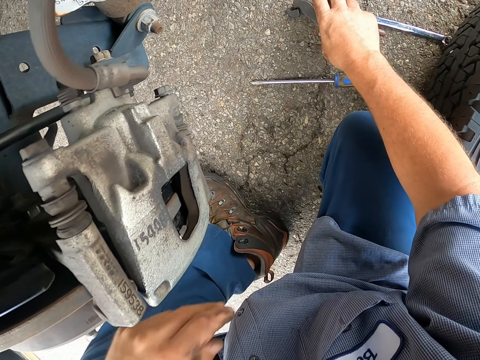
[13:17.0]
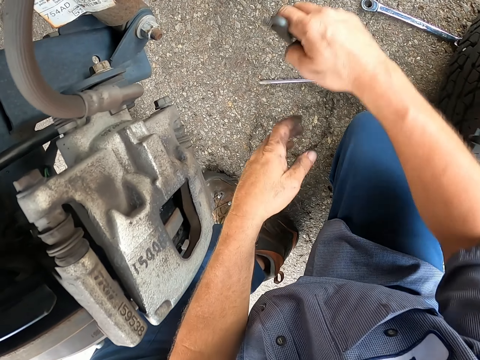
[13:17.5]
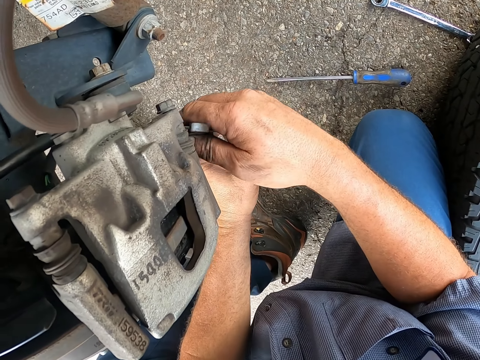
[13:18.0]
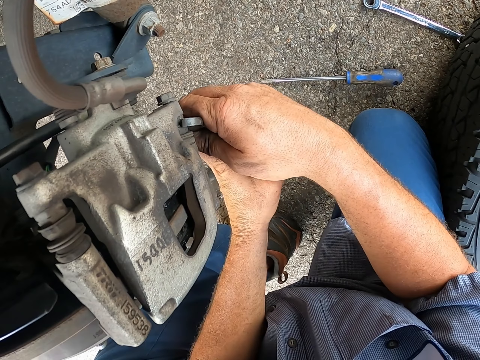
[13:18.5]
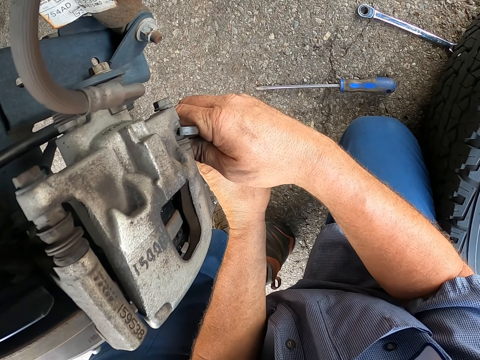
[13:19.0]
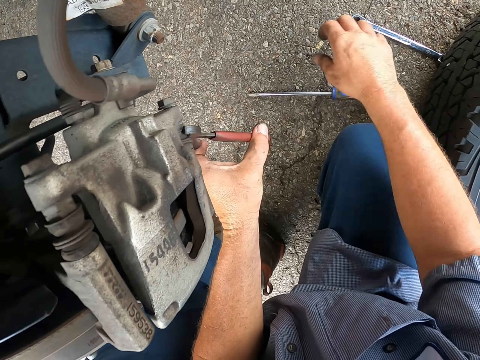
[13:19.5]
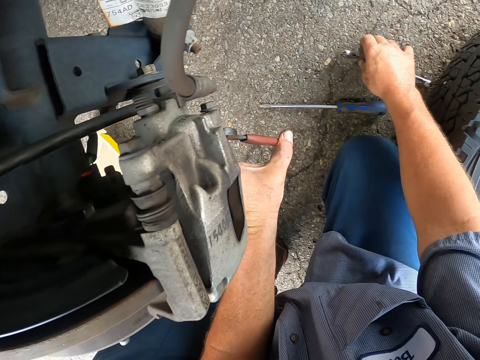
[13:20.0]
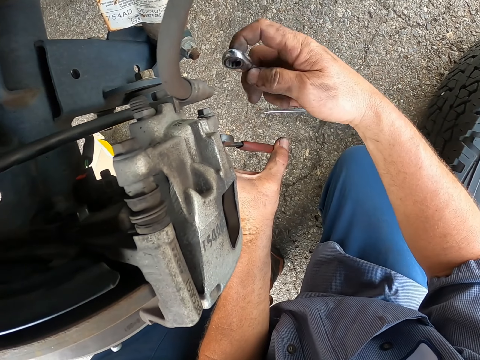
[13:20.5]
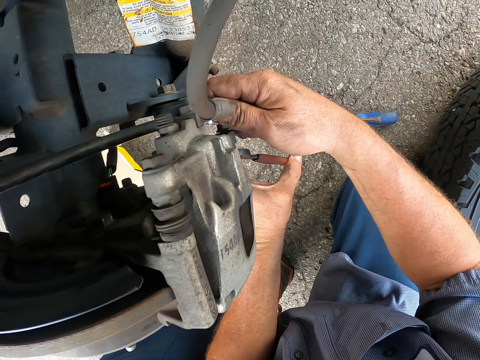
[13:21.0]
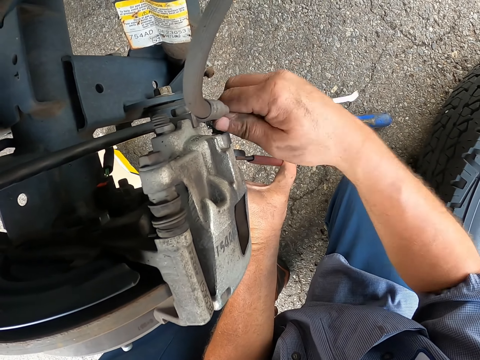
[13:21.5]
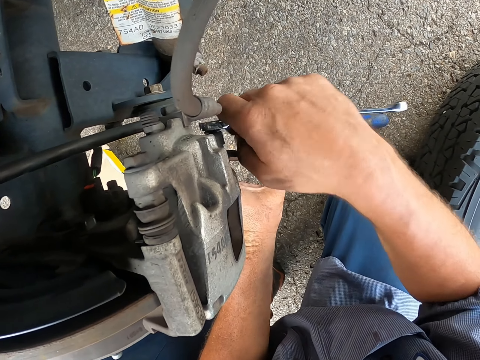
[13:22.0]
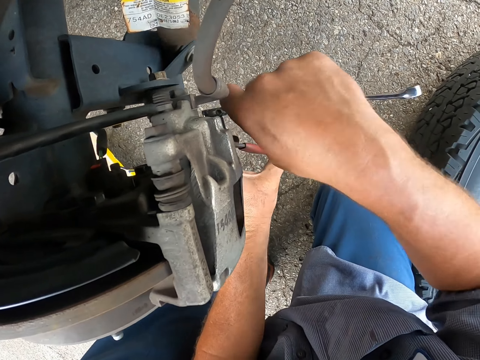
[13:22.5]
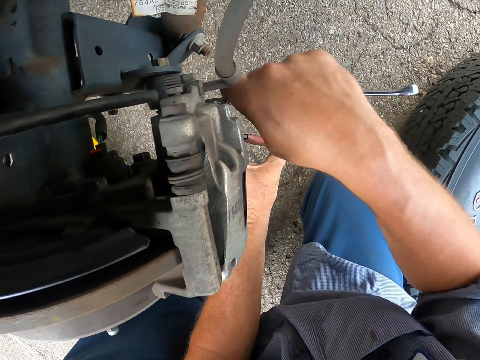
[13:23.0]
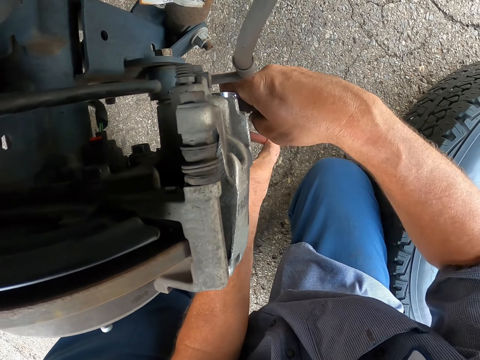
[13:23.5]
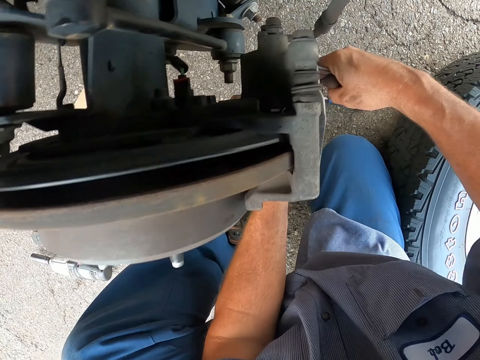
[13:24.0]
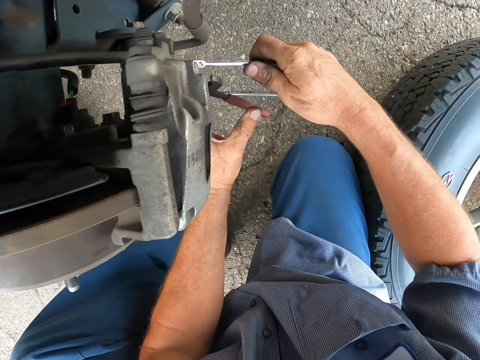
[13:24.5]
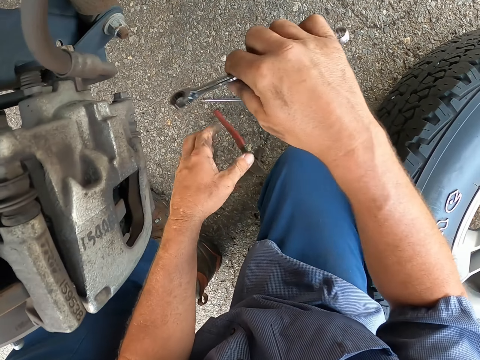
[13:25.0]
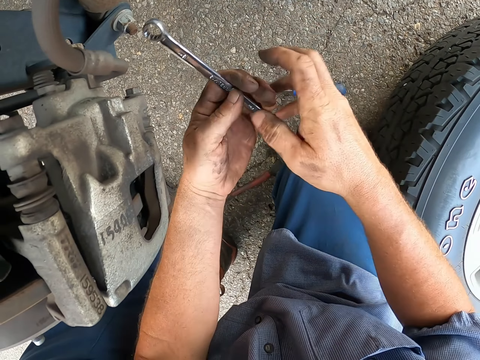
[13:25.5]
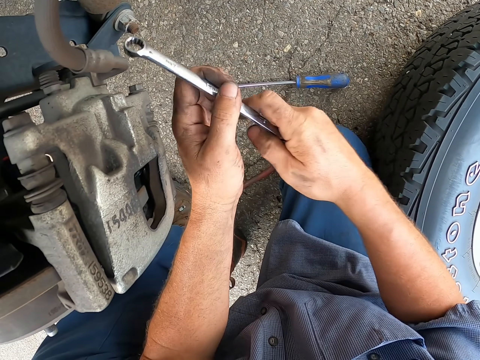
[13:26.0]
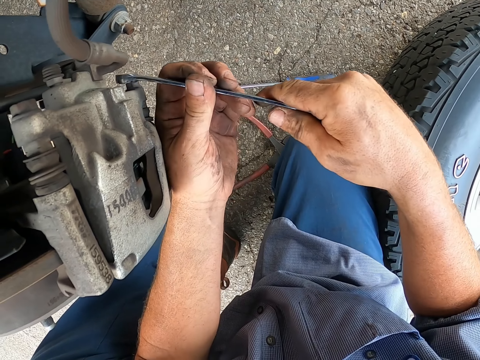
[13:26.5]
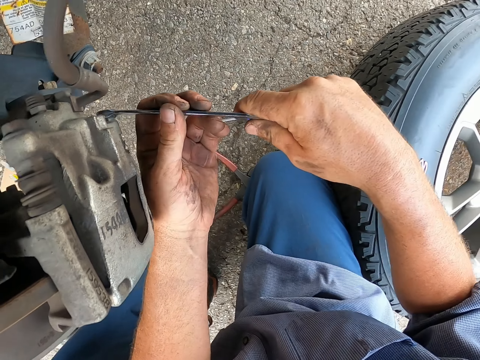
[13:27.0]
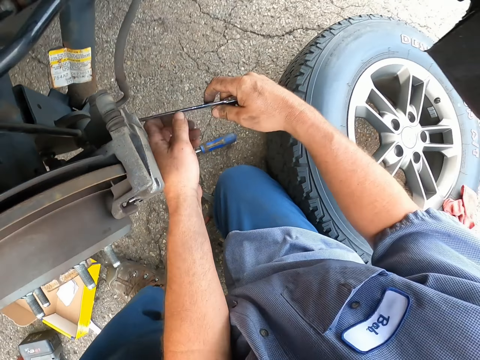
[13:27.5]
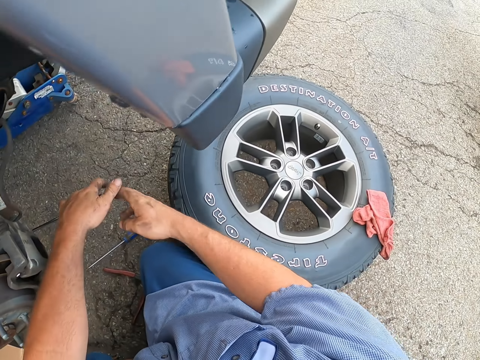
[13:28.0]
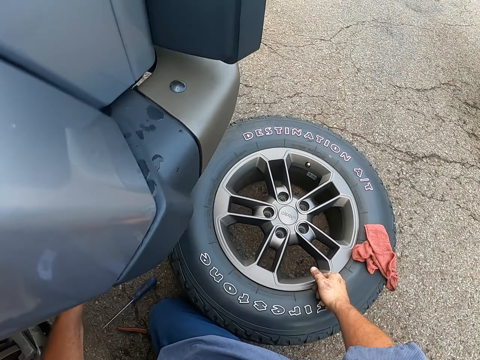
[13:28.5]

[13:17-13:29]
The camera wearer picks up the pliers. They hold the wheel caliper using the pliers. They pick up the spanner. They fix the bolt using the spanner. They tighten the bolt with the spanner. They put down the pliers. They hold the spanner with both hands. They fix the bolt into the wheel caliper.

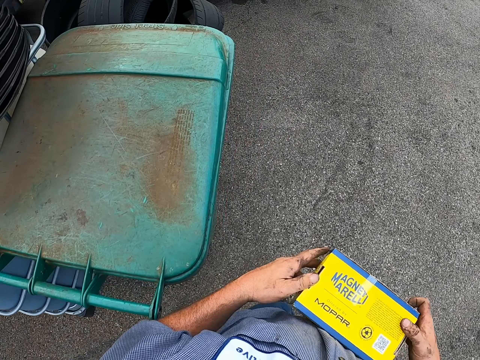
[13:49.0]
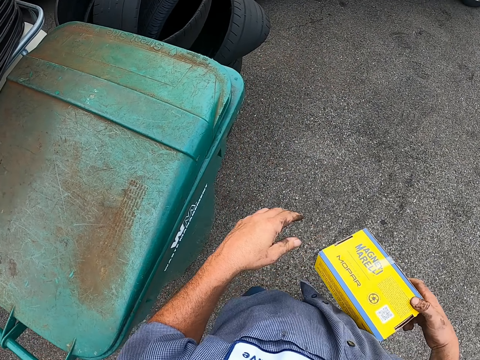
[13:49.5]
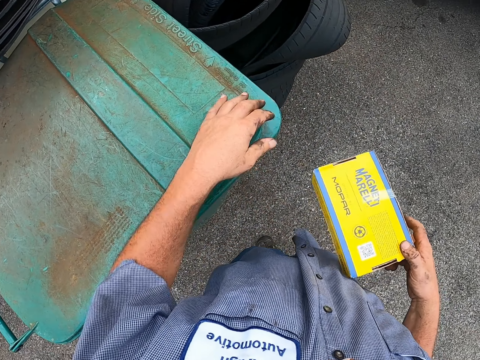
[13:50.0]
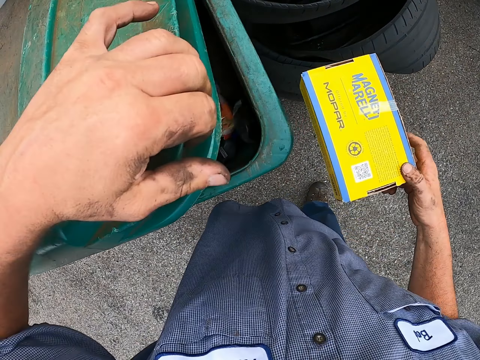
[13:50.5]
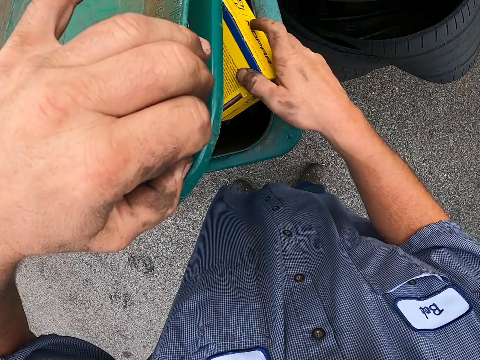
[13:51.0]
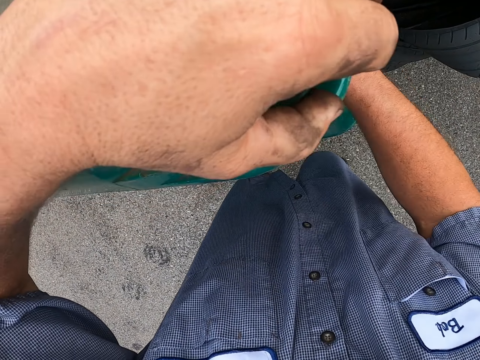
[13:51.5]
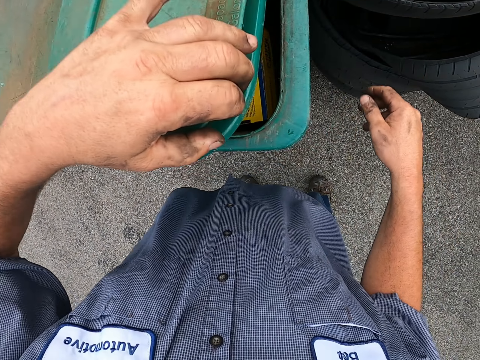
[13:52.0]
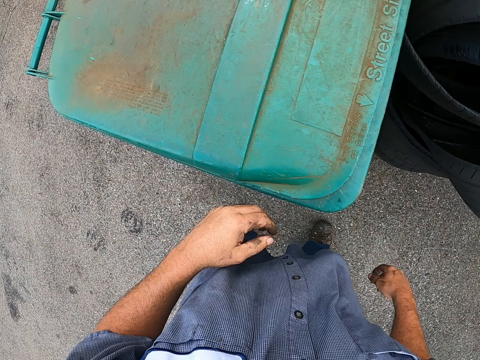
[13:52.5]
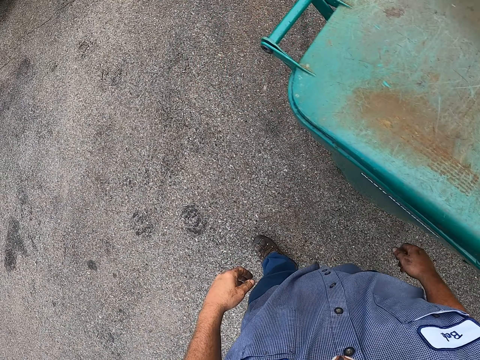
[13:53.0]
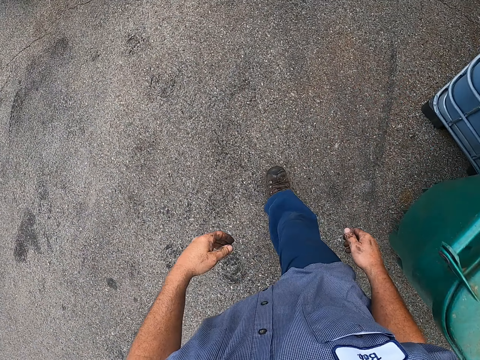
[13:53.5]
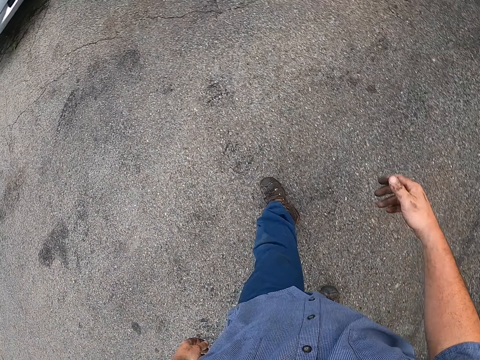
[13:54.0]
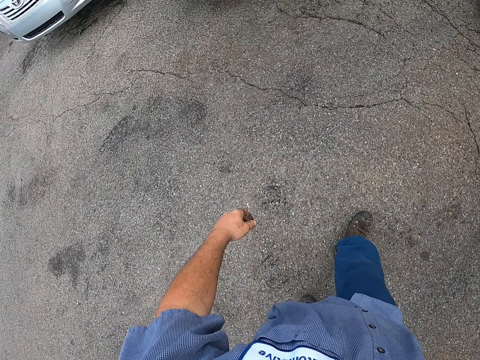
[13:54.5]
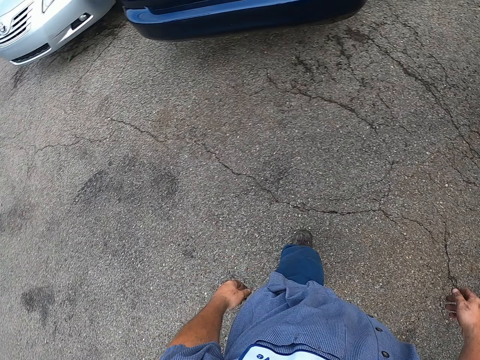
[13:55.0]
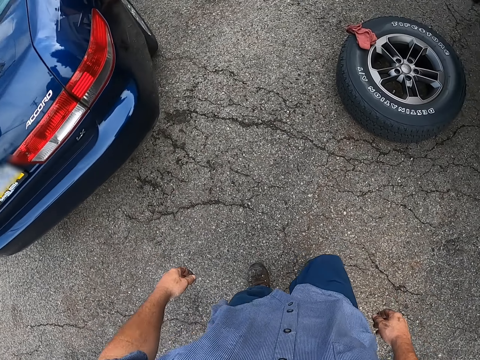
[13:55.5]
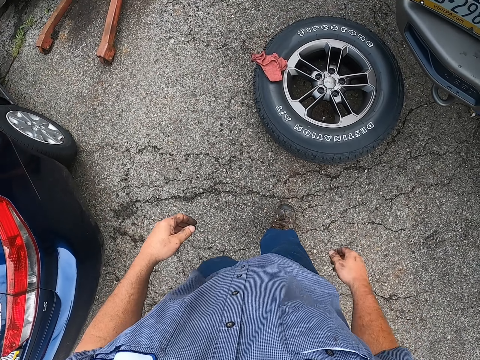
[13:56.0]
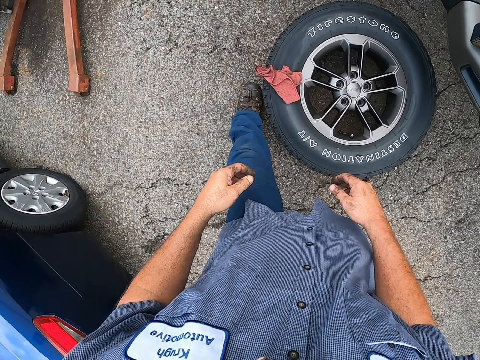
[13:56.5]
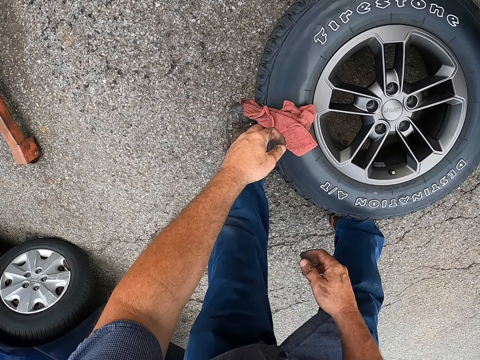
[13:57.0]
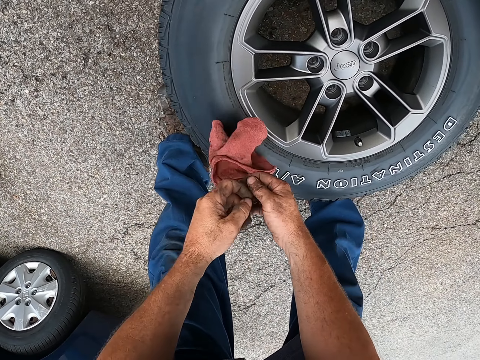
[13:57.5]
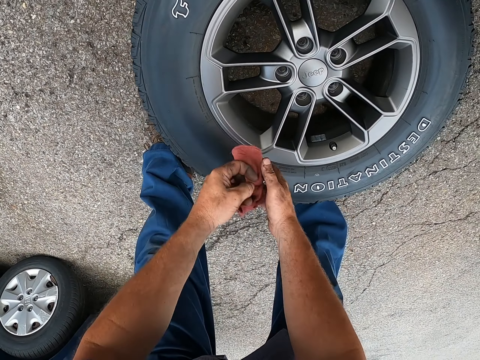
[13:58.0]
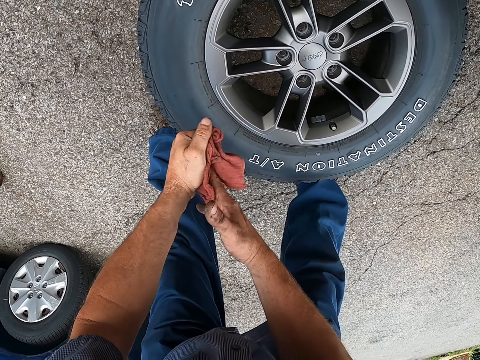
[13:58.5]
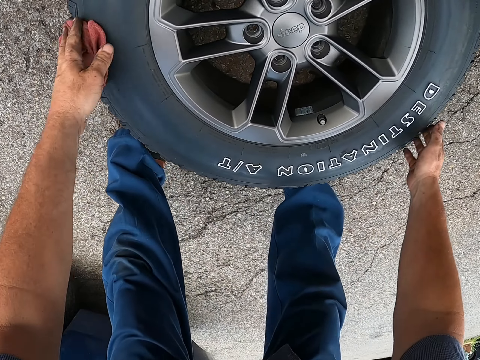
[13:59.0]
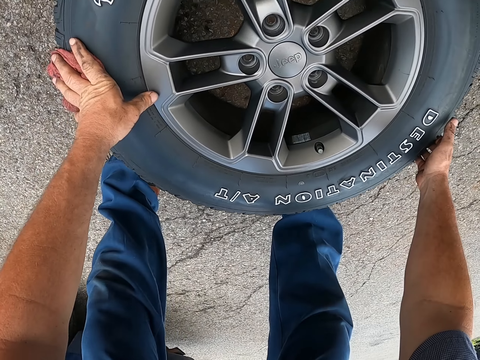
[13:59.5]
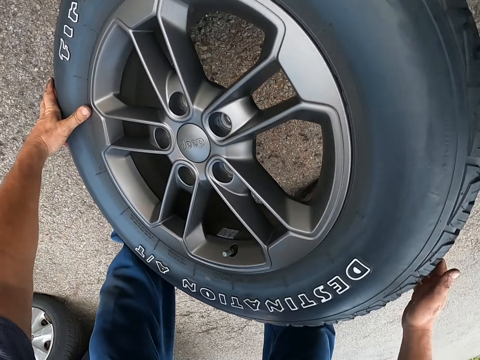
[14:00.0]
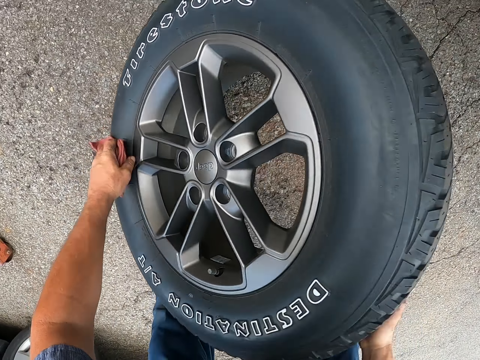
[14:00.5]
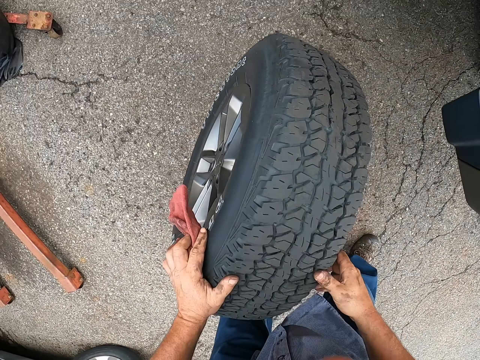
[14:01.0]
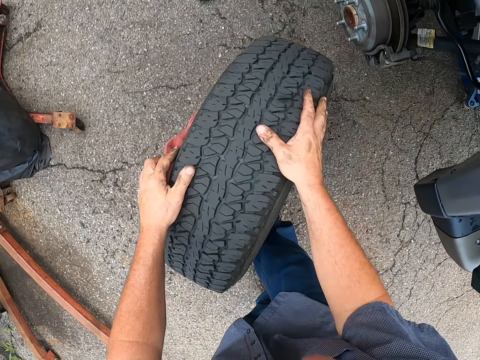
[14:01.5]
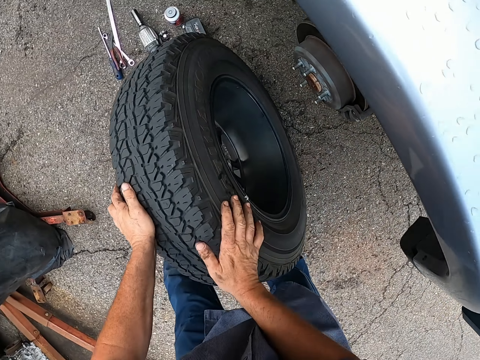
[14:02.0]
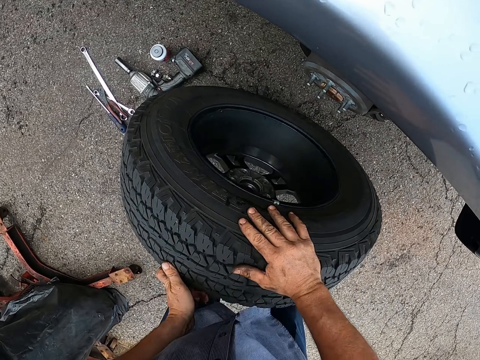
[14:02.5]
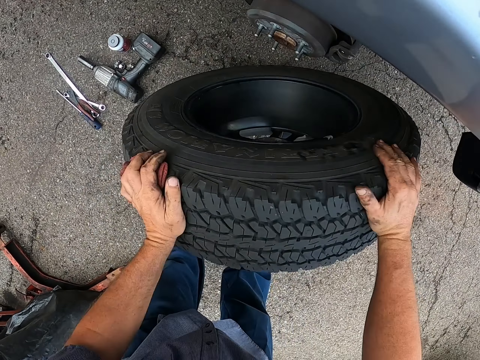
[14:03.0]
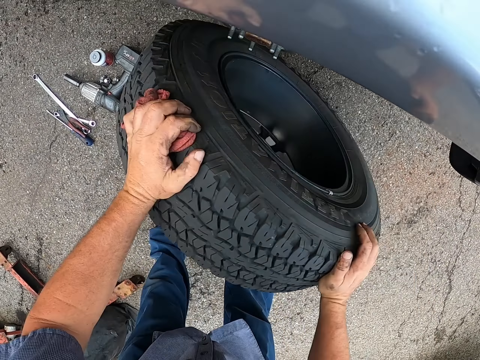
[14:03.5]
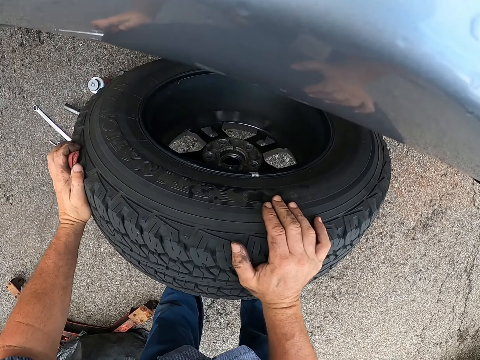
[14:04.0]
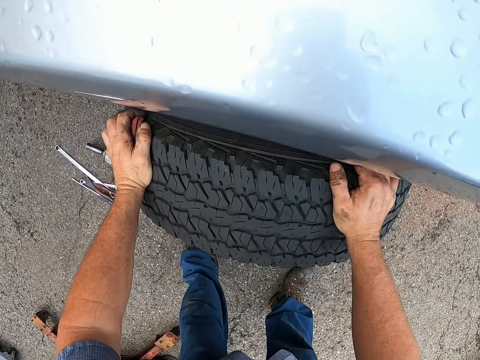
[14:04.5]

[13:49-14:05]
The camera wearer opens the garbage can. He drops an empty carton box into the garbage can. He closes the garbage can. He walks at the garage. He picks up a piece of cloth. He wipes his hands with the piece of cloth or paper. He picks up the wheel. He pushes the tire wheel.
